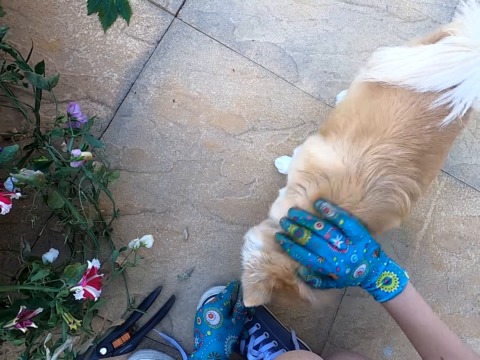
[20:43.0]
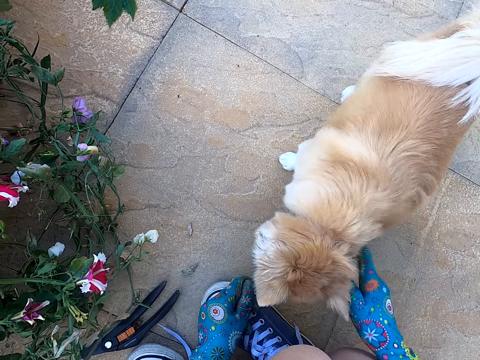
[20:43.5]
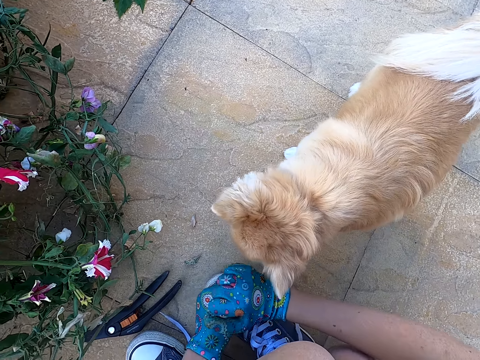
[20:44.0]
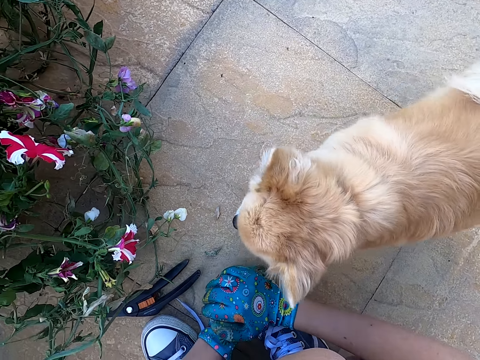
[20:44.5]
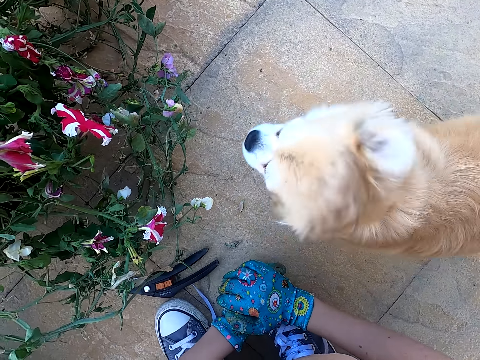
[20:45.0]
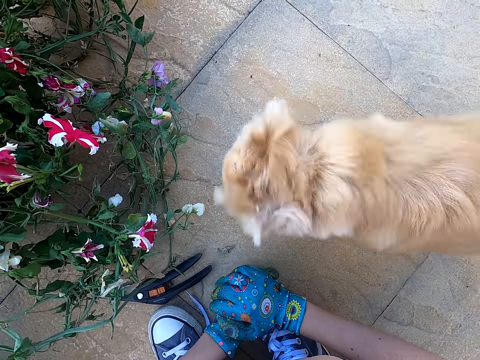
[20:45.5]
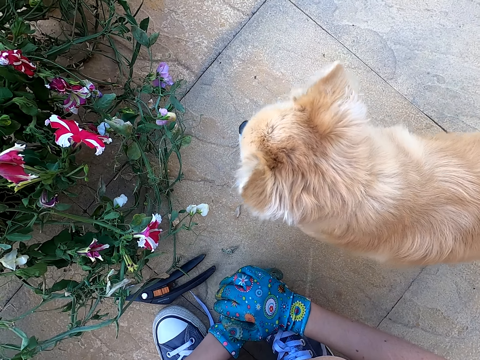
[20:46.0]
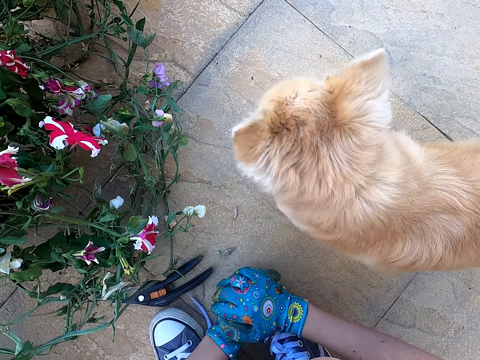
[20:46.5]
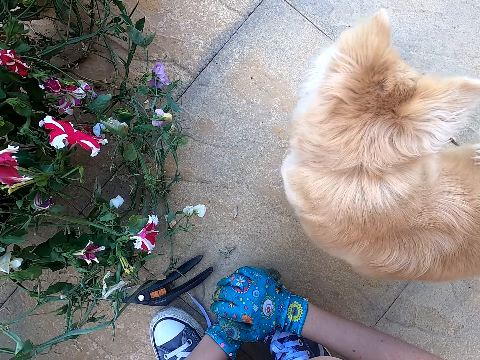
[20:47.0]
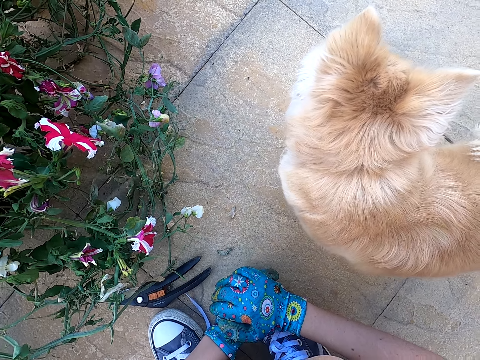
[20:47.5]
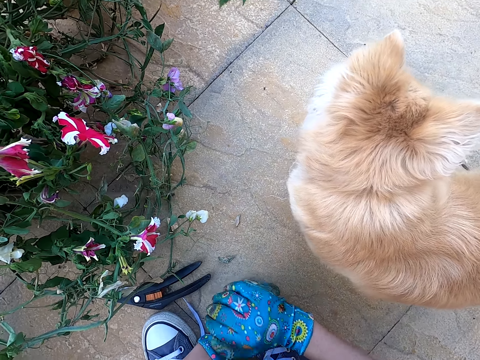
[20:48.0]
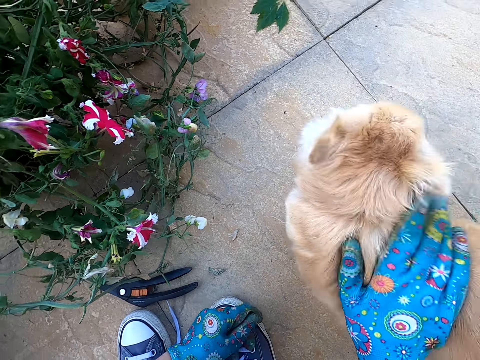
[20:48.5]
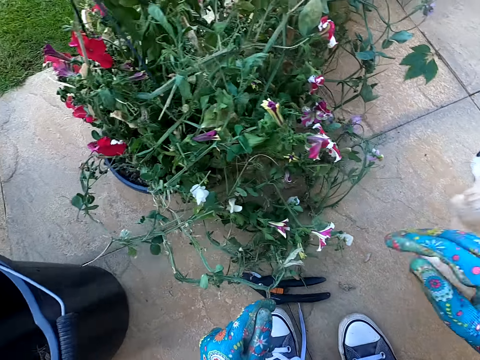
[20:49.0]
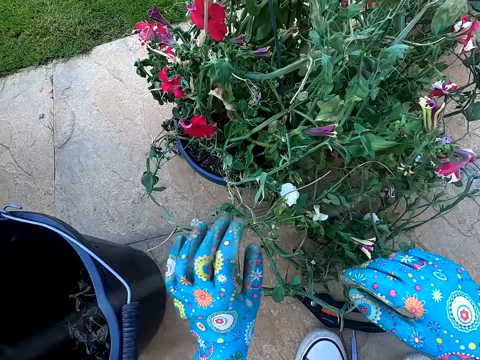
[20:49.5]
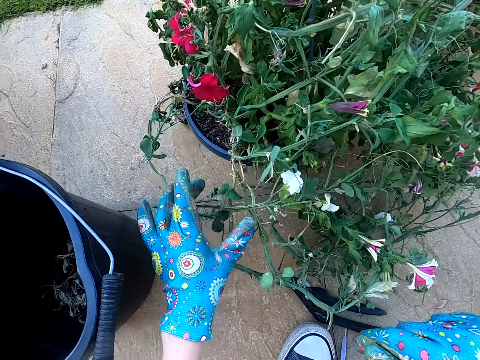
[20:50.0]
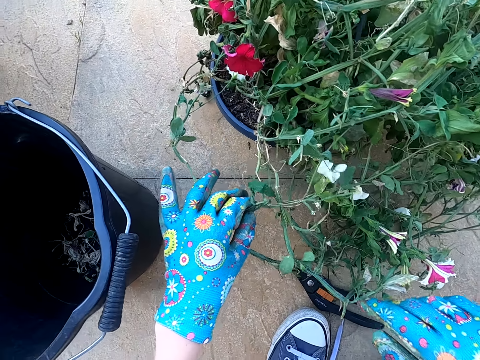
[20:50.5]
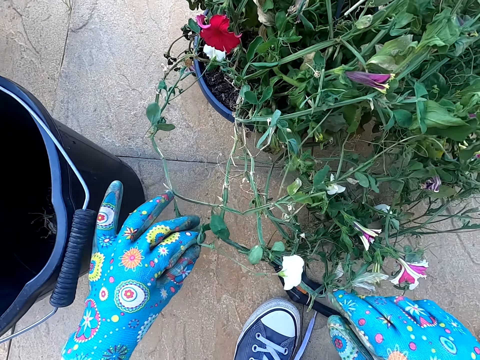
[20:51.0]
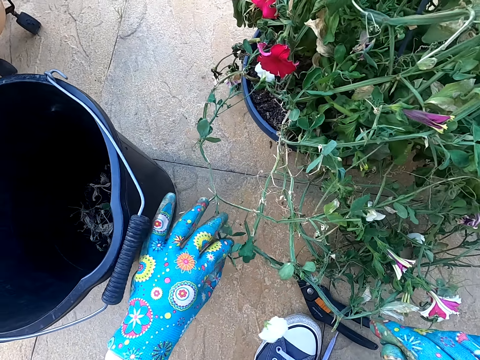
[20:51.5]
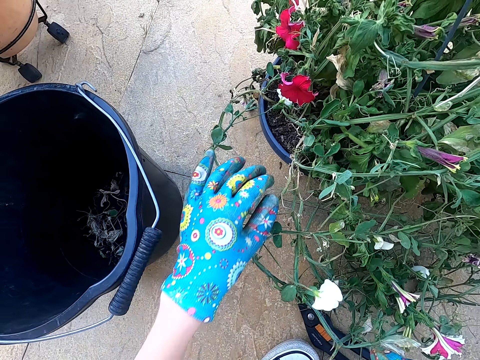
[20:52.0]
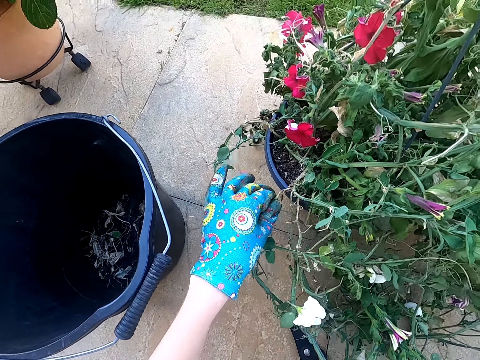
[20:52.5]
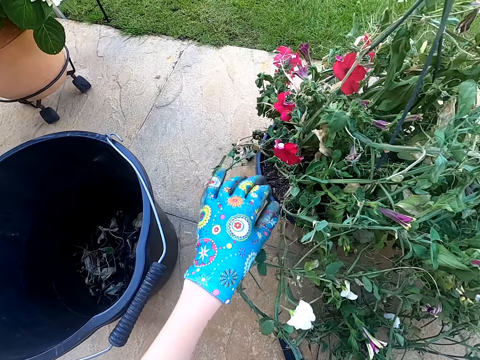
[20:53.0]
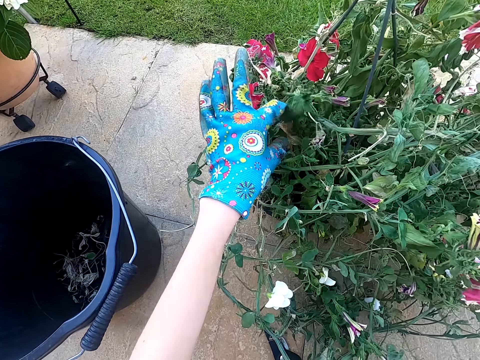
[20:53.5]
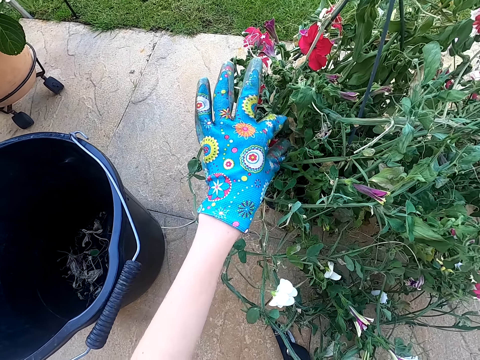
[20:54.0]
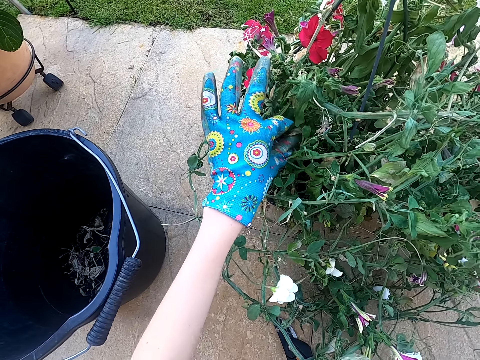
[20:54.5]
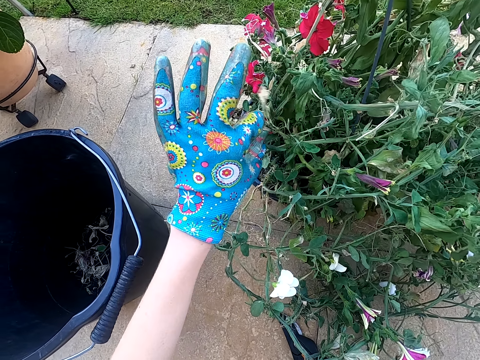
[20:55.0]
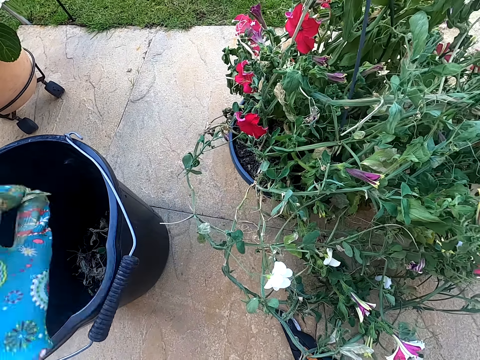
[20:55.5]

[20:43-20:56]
The camera wearer kneels on the ground. She looks around the area. She holds a dog with her right hand. She touches the dog. She moves towards the plant. She holds the house plant with her hands. She touches the plant. She cuts a dry leaf with her left hand.

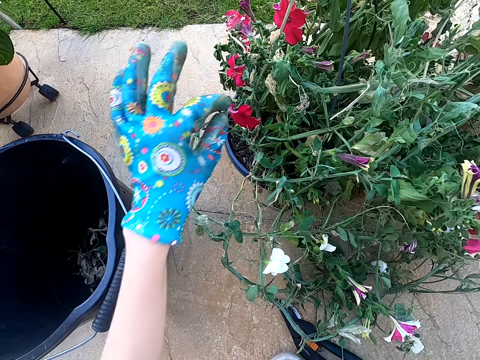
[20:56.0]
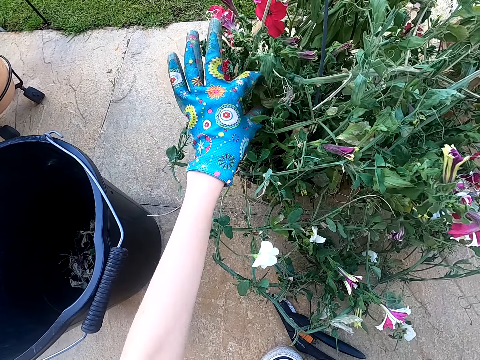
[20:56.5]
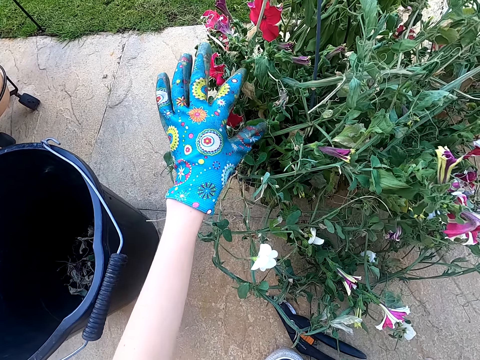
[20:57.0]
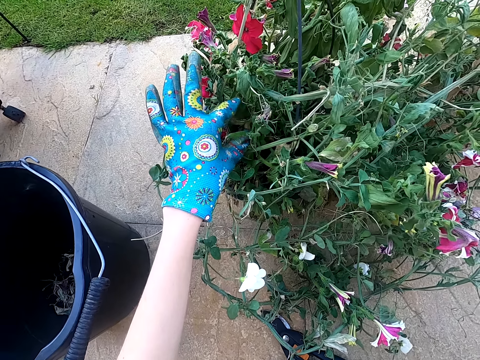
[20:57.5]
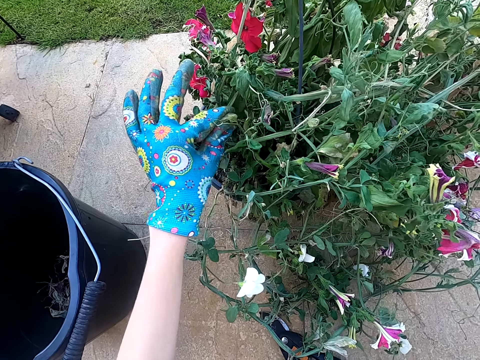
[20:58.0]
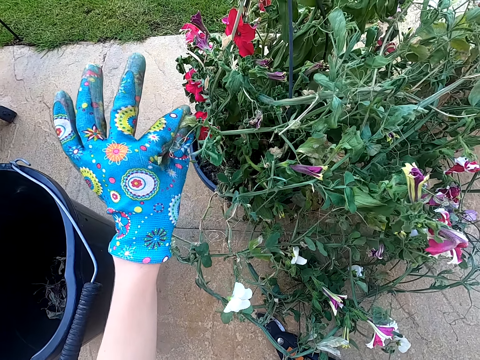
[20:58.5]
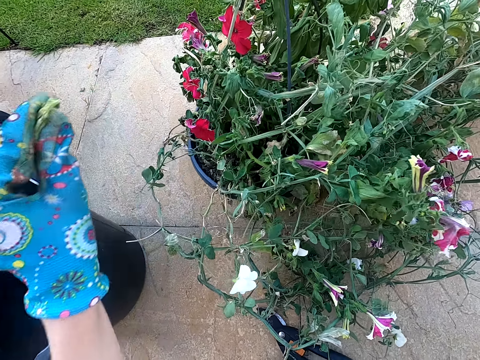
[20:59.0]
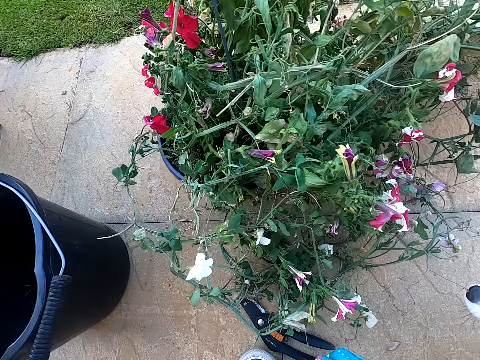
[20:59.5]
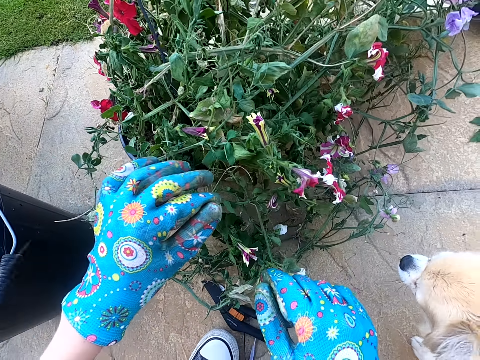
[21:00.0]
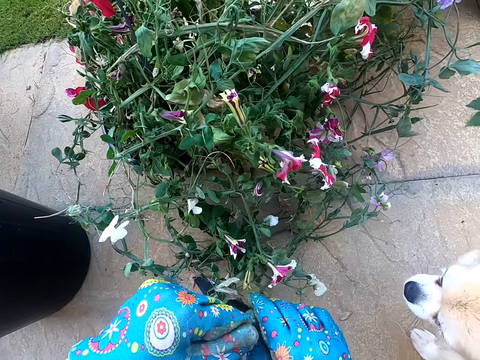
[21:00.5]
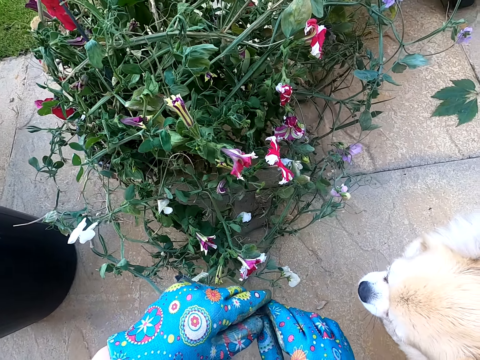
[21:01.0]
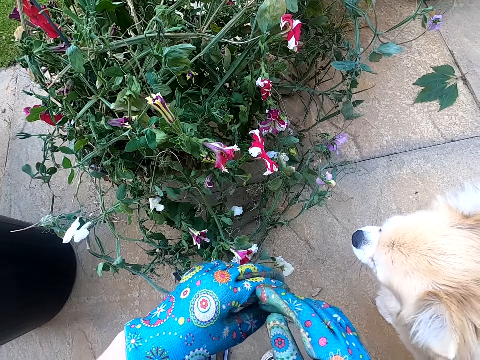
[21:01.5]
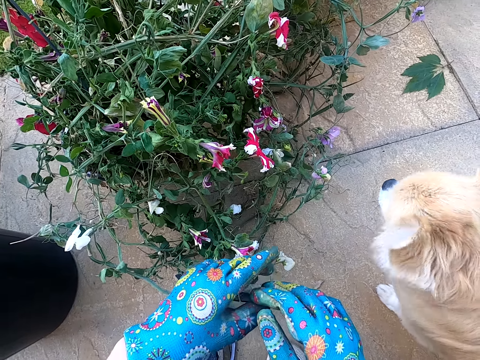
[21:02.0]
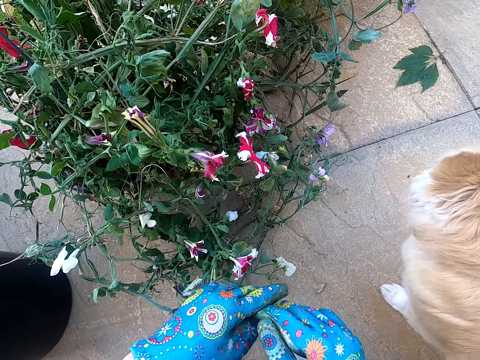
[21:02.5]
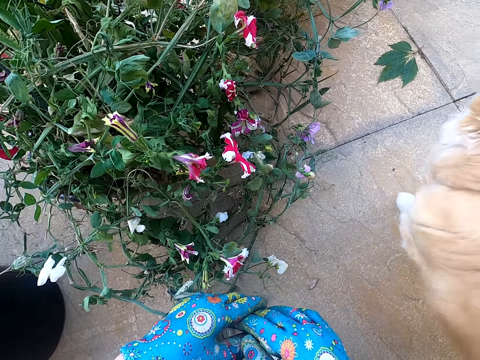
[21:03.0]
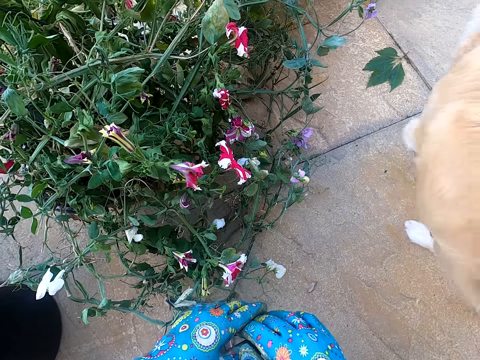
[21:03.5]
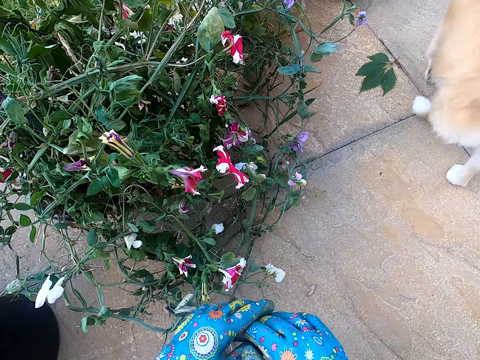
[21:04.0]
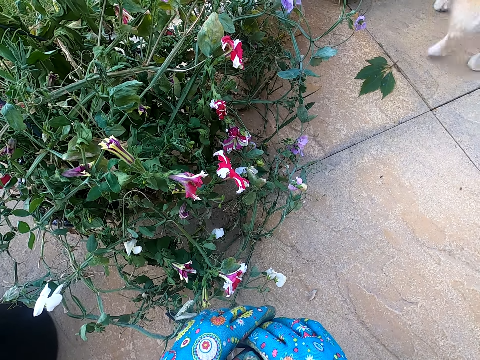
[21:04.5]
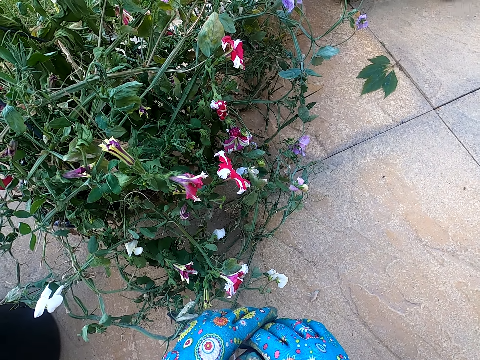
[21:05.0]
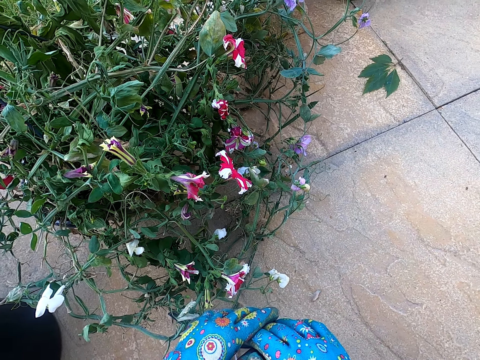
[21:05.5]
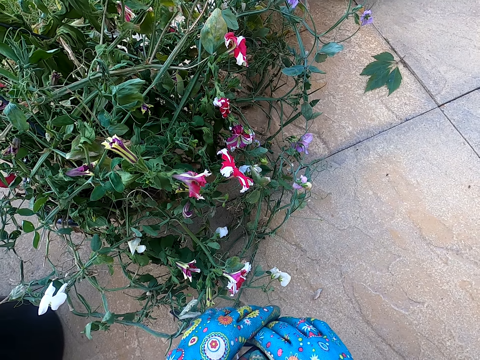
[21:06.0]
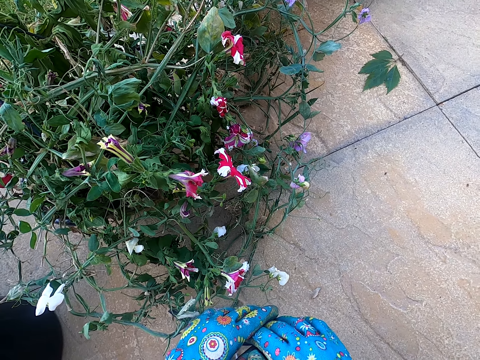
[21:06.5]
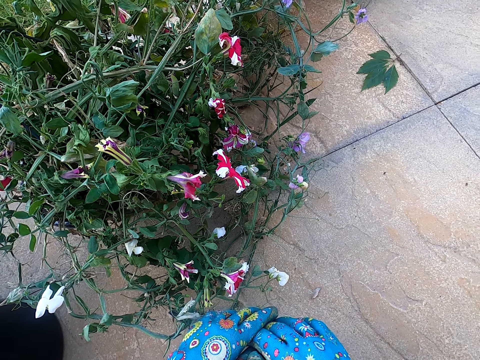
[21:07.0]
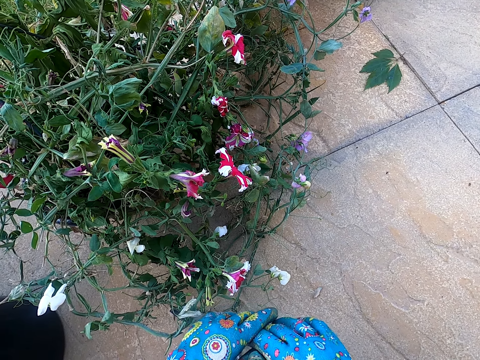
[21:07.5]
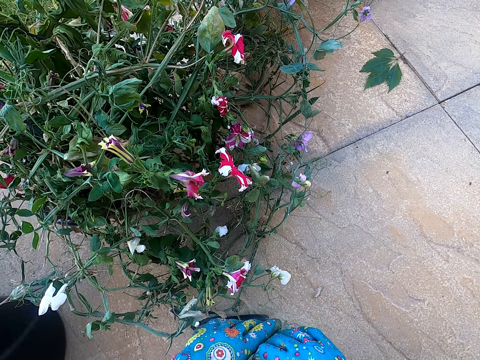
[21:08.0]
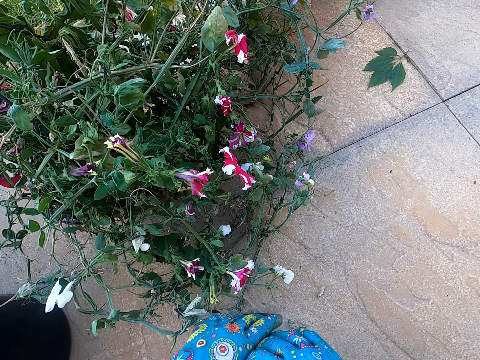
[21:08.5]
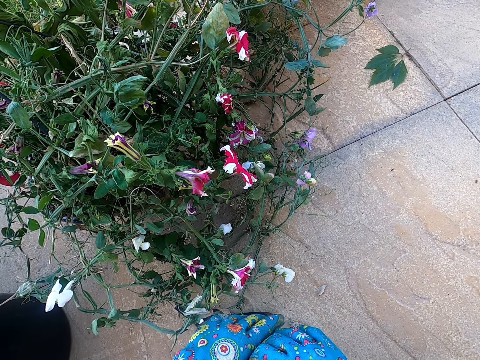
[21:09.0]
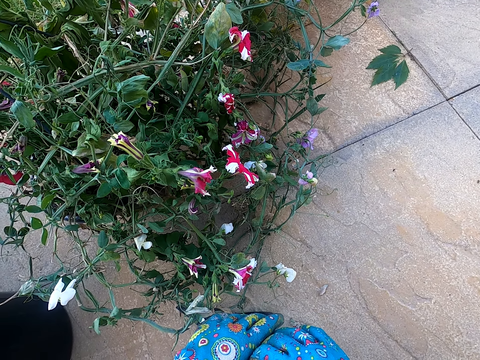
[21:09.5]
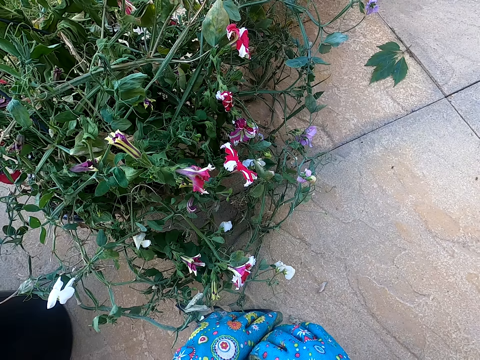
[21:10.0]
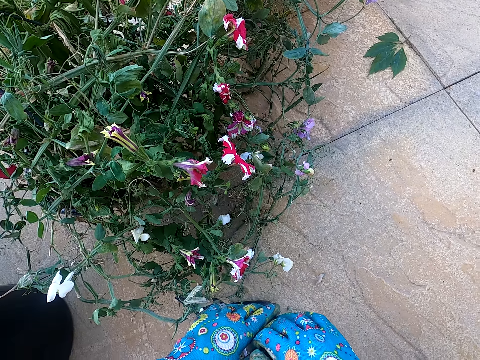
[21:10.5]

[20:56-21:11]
The camera wearer puts the dry leaf in the dustbin. She plucks a flower from the plant. She cuts the dry leaf with her left hand. She plucks the flower from the plant again. She puts the dry leaf or flower in the dustbin or bucket. She kneels on the ground. She stares around the area.
